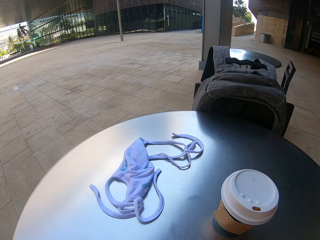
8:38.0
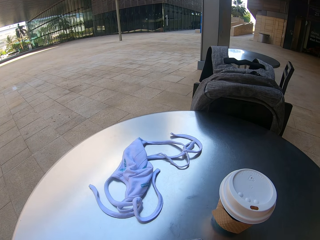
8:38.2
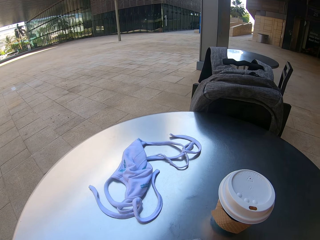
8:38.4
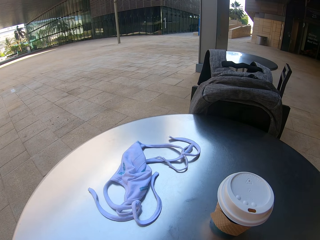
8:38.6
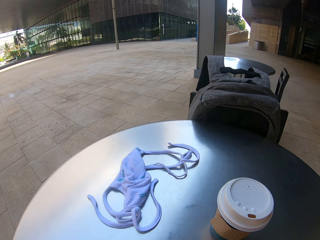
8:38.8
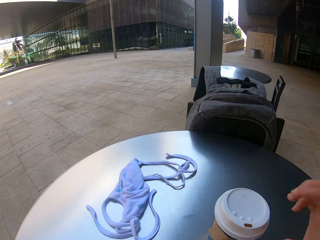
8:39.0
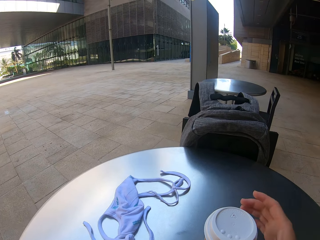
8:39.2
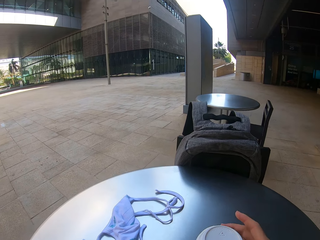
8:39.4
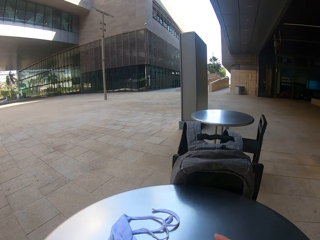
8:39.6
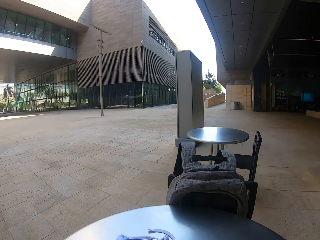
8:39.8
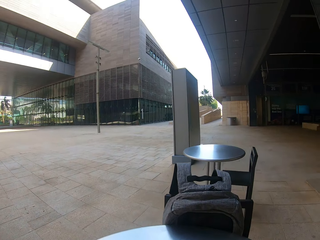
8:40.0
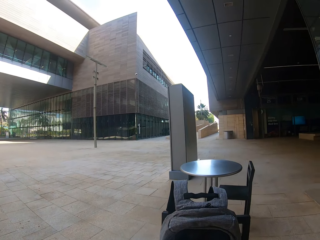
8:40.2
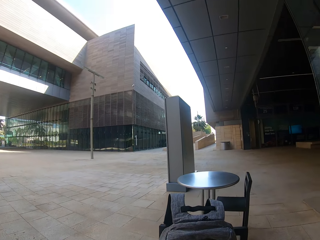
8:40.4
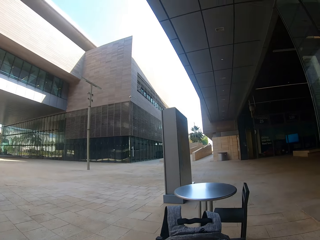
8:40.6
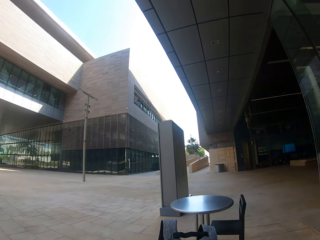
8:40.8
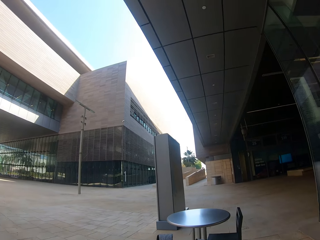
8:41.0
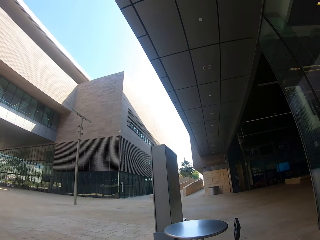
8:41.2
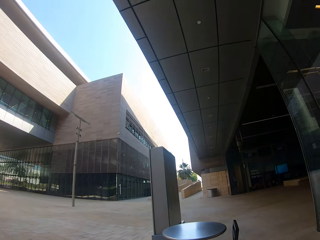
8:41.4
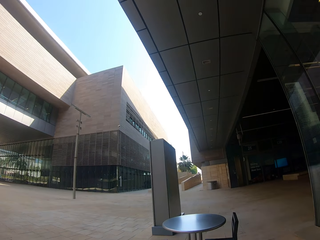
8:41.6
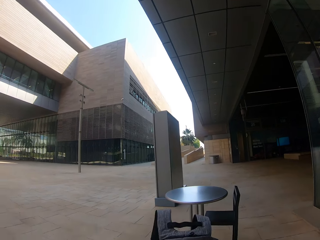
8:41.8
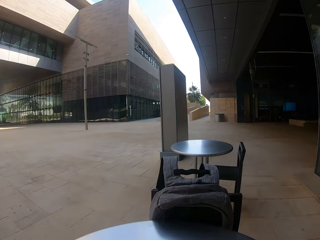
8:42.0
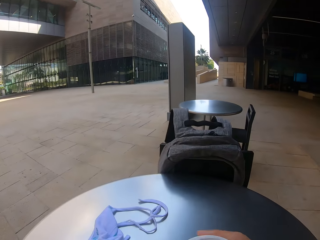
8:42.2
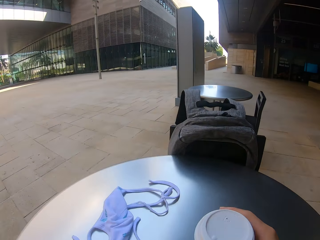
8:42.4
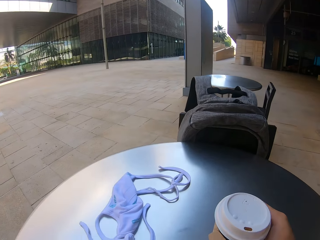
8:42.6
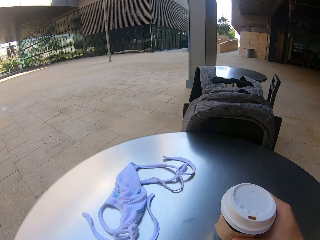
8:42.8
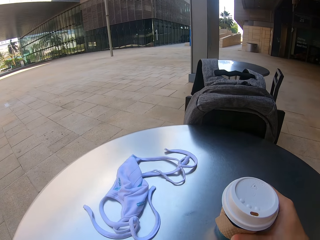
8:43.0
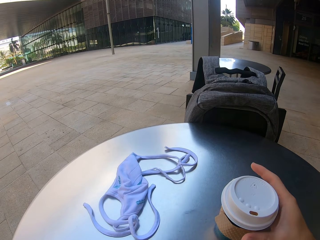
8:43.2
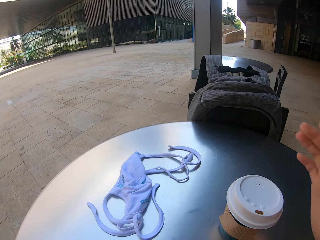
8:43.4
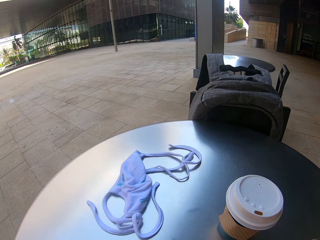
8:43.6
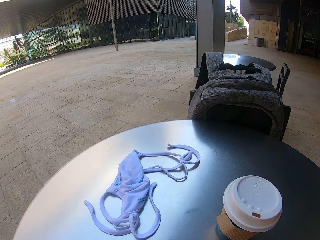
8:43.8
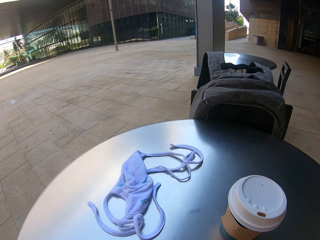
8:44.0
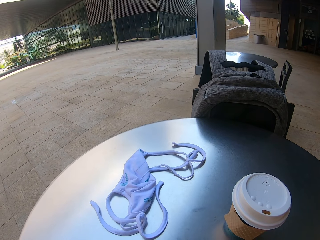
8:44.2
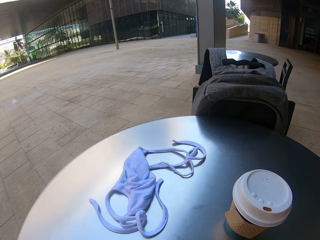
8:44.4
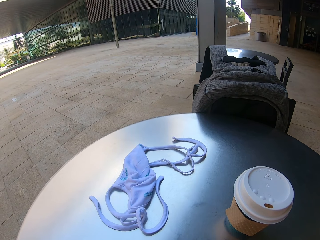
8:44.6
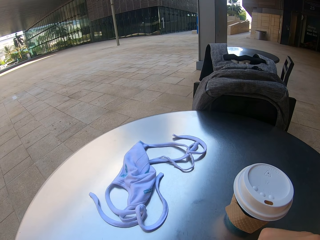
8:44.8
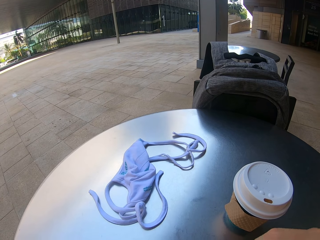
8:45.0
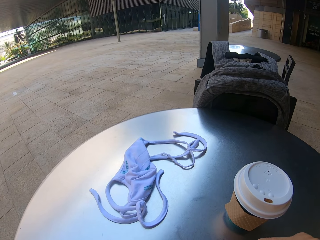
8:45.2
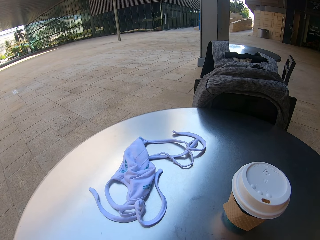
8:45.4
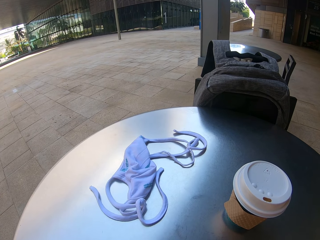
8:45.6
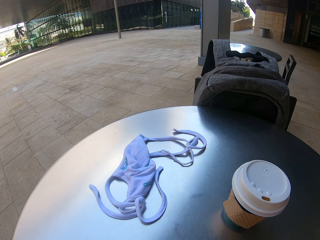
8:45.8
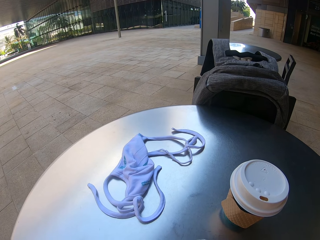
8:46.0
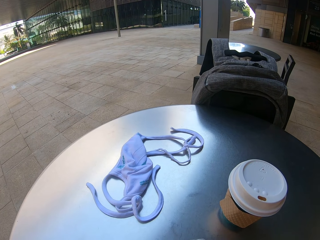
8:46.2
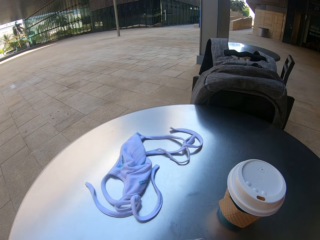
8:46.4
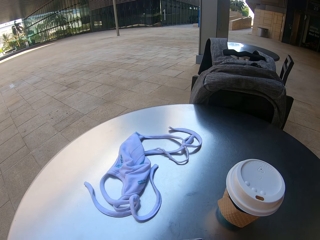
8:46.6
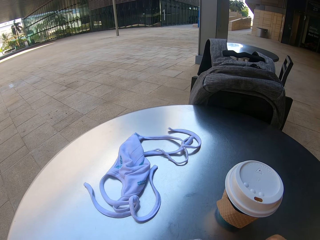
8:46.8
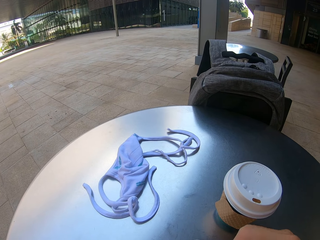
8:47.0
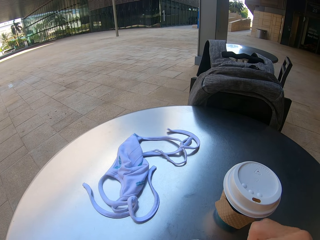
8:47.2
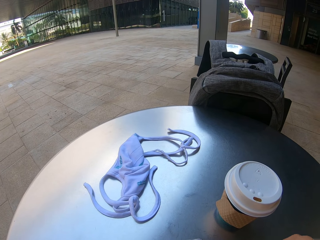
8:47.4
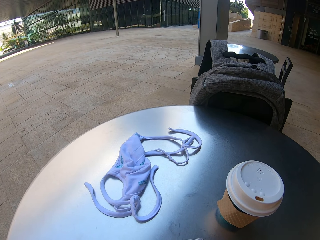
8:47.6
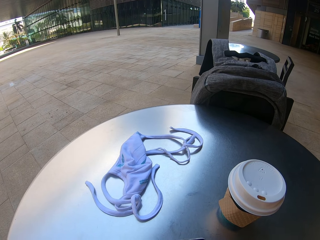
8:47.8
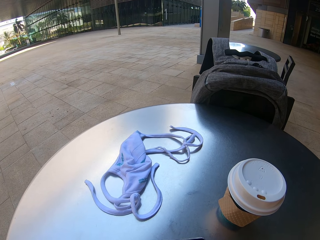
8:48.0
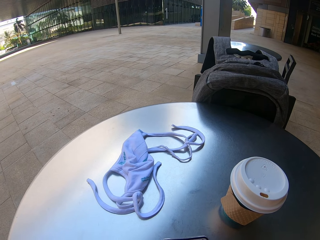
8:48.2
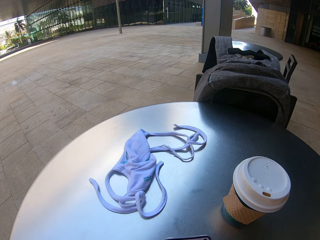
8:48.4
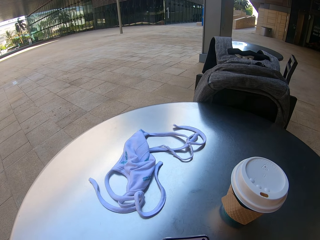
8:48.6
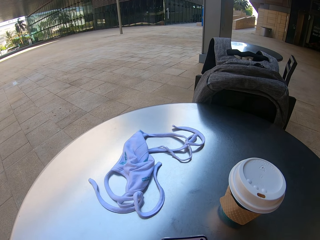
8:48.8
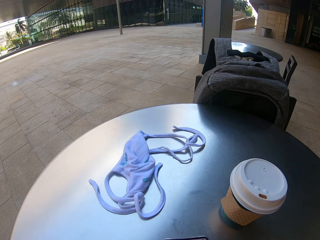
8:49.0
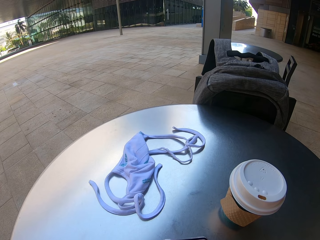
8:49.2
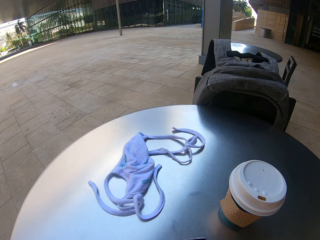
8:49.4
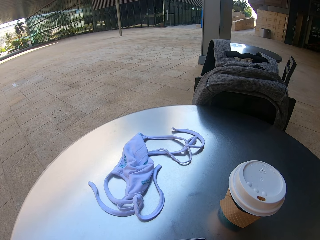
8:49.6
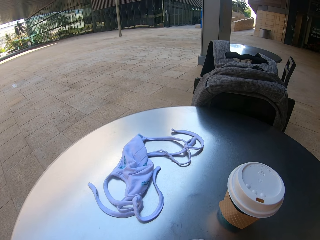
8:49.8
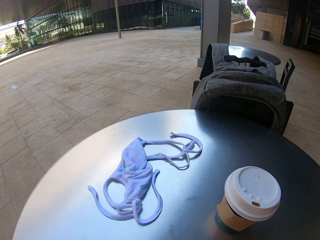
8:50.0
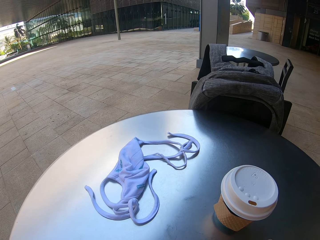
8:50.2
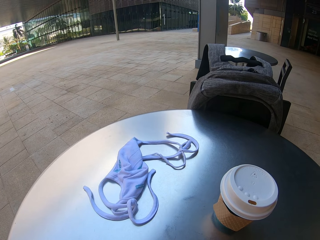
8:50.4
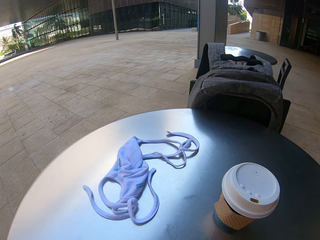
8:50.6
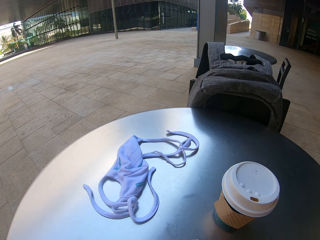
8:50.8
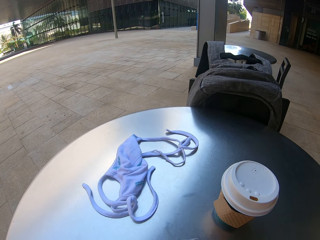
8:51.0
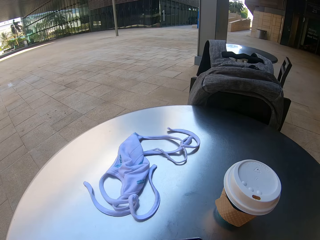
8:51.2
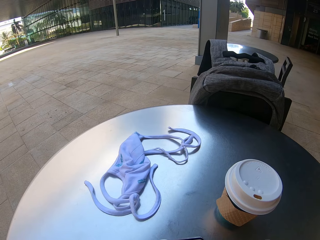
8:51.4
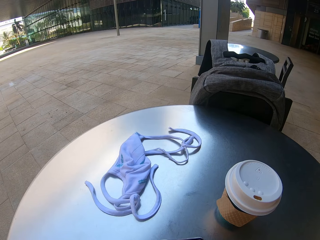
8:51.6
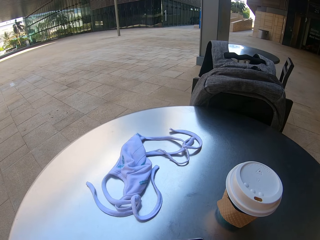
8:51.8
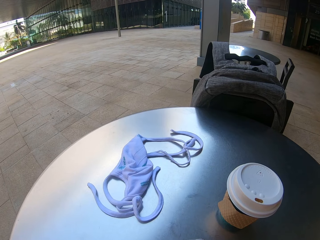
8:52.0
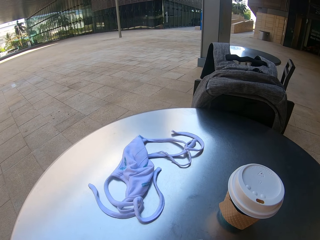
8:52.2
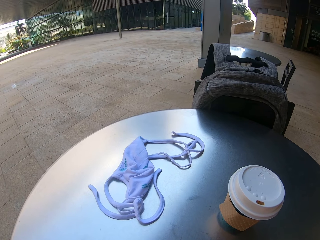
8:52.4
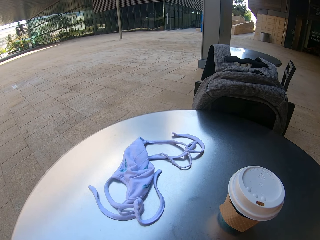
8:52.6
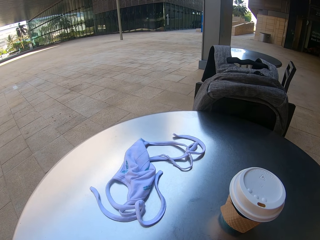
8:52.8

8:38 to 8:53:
The camera wearer picks the coffee cup on the table. They drink the coffee. They look at the phone. They put the coffee cup on the table. They scroll the phone.

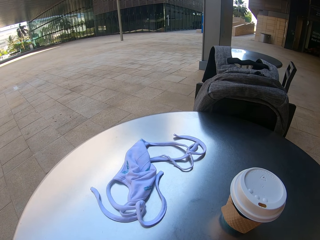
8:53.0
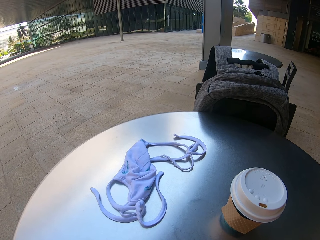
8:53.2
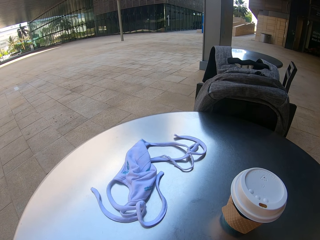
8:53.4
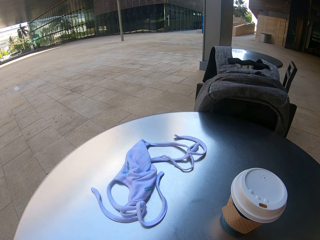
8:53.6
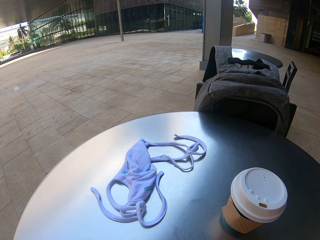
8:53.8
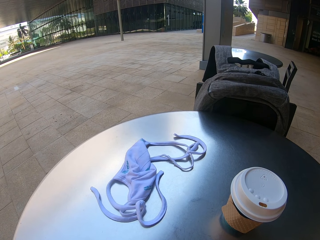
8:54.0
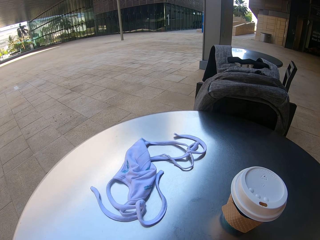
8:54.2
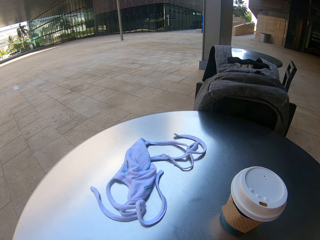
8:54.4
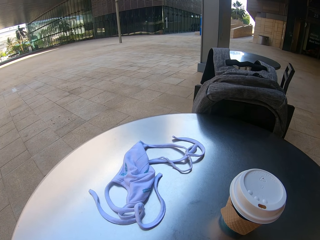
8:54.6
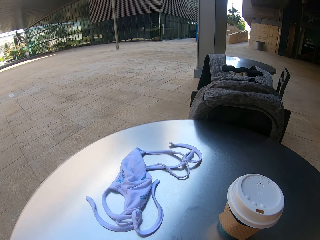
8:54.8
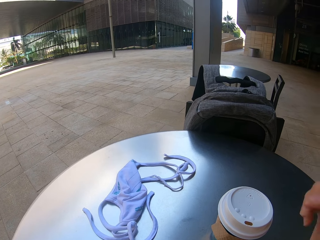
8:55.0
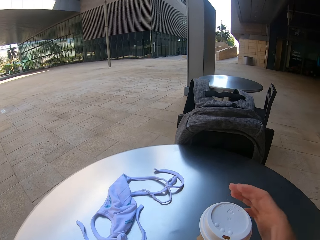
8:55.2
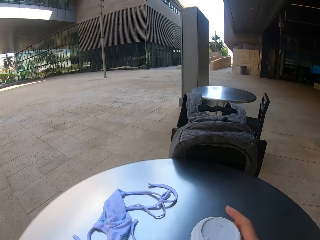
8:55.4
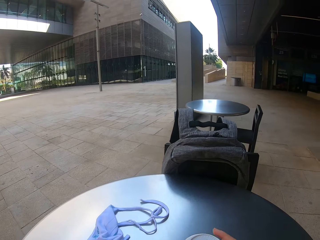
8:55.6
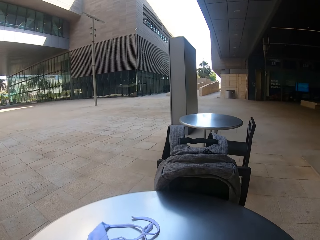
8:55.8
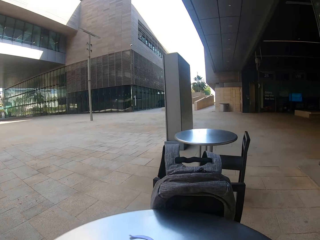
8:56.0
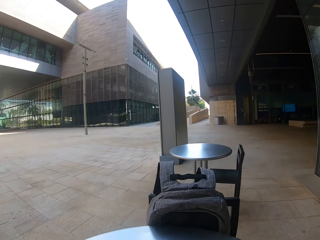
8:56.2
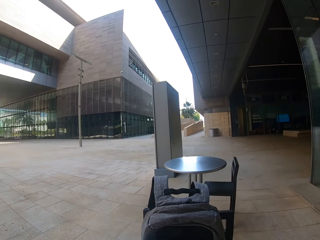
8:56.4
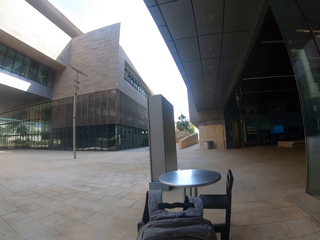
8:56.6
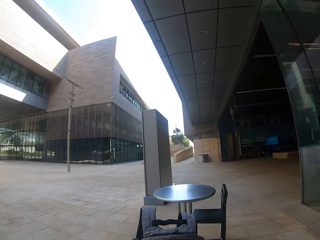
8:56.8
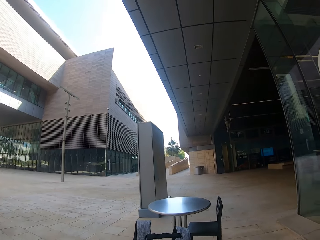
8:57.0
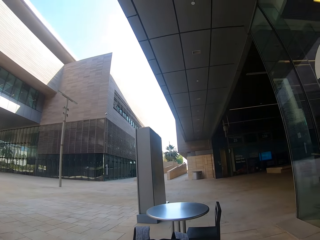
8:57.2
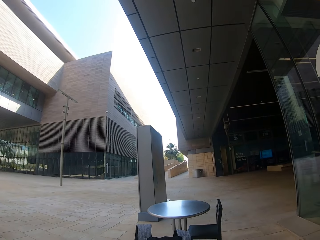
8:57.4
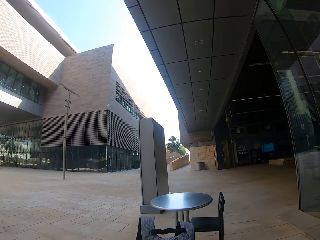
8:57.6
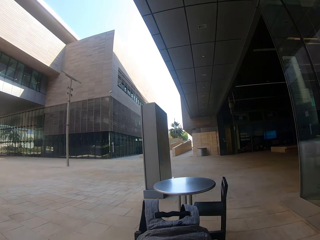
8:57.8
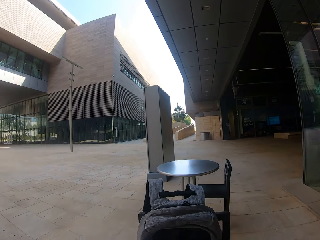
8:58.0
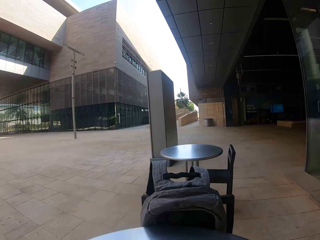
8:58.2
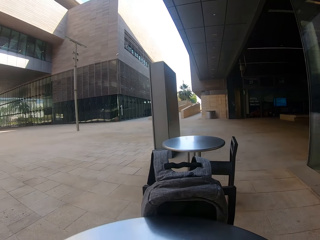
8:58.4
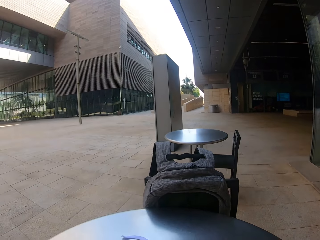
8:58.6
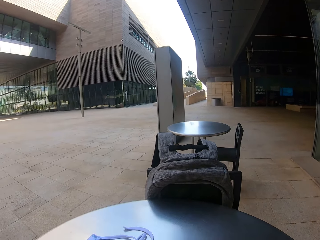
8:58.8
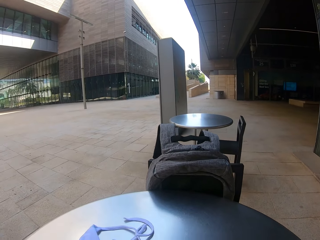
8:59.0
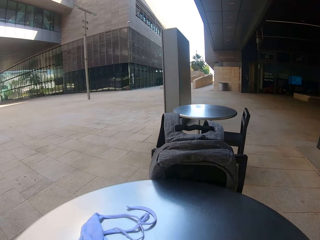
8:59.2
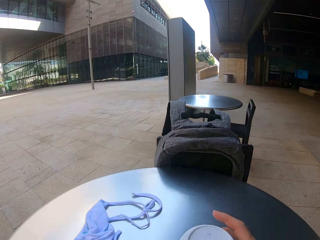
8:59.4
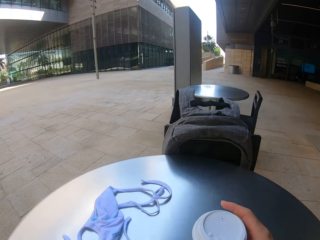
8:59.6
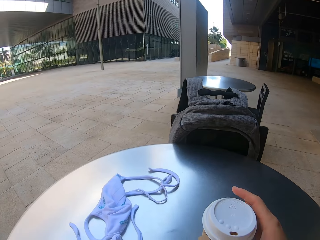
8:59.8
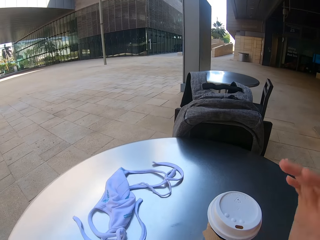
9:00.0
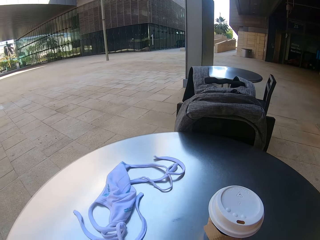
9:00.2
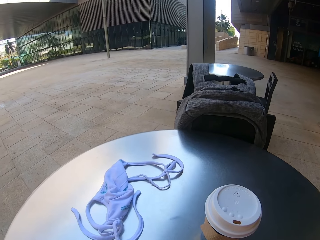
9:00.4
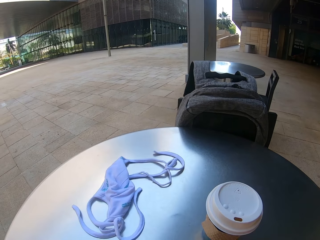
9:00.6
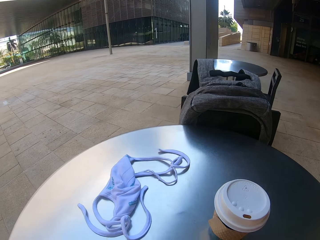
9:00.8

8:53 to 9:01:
The camera wearer picks the coffee cup on the table. They drink the coffee. They look at the phone. They put the coffee cup on the table.
